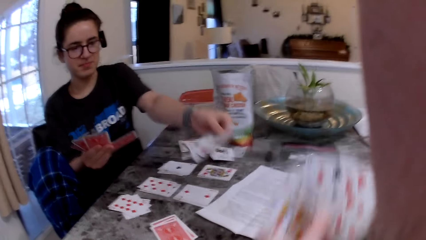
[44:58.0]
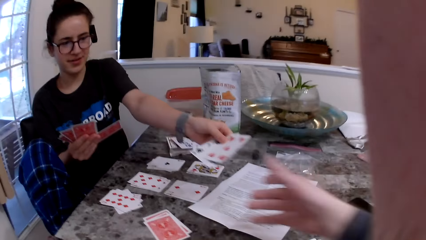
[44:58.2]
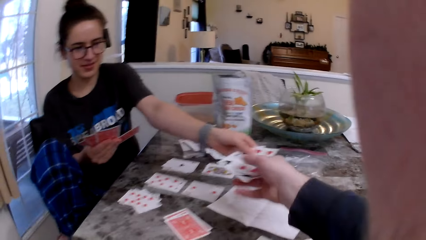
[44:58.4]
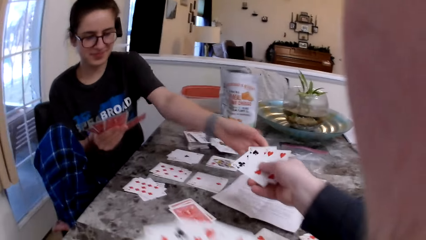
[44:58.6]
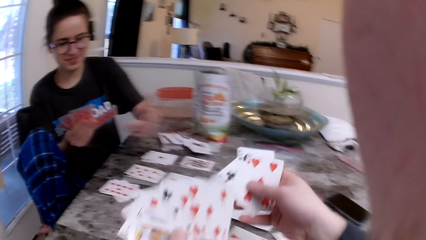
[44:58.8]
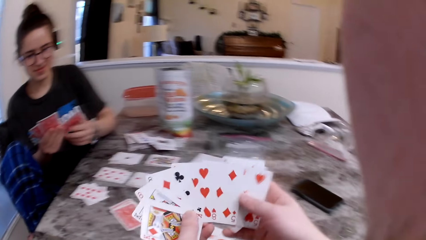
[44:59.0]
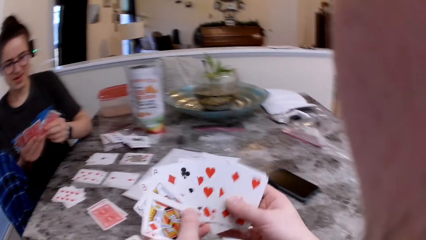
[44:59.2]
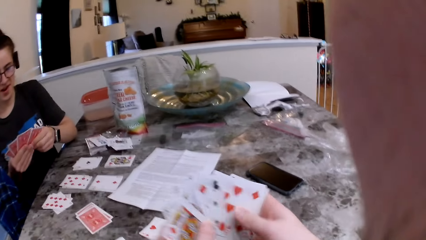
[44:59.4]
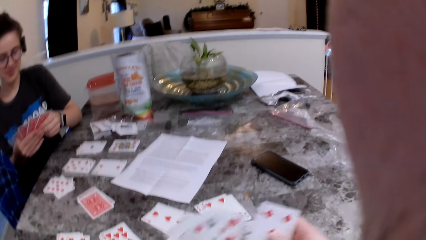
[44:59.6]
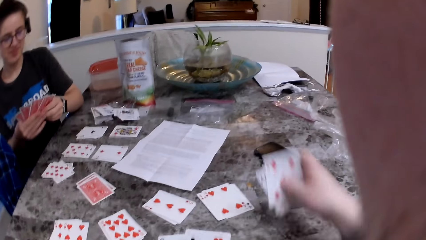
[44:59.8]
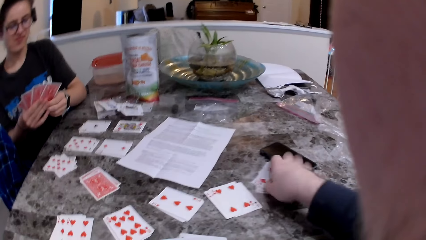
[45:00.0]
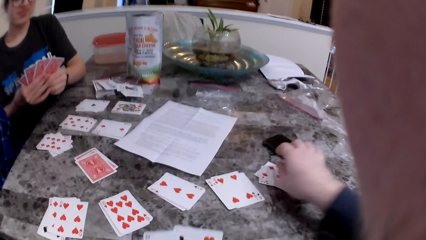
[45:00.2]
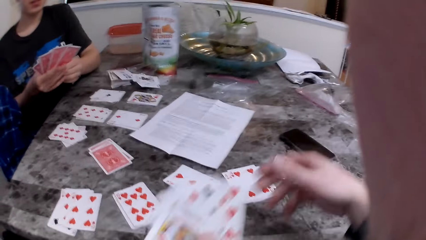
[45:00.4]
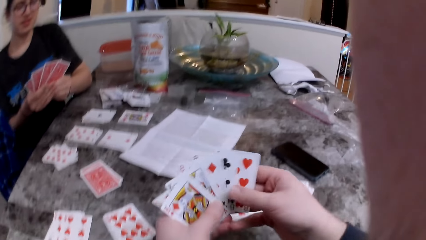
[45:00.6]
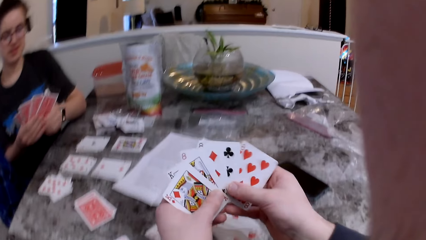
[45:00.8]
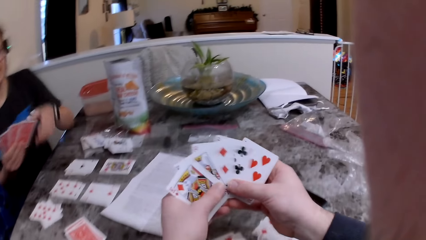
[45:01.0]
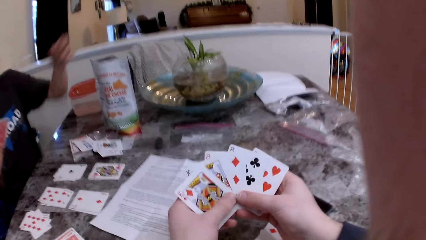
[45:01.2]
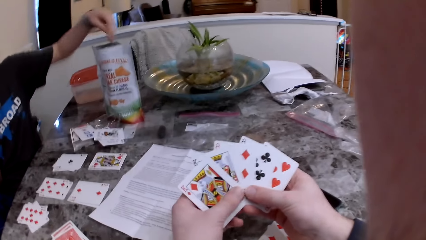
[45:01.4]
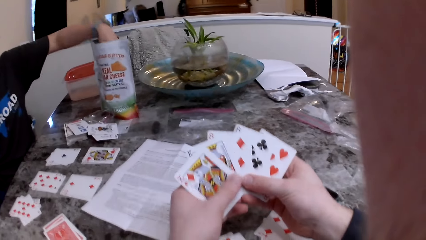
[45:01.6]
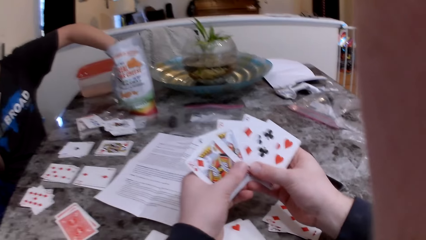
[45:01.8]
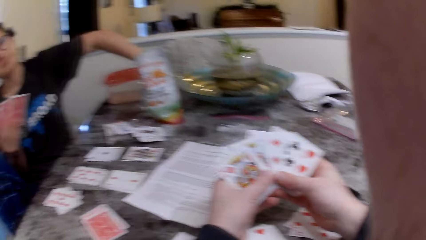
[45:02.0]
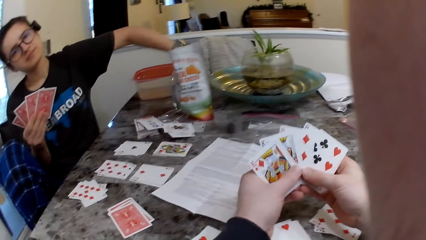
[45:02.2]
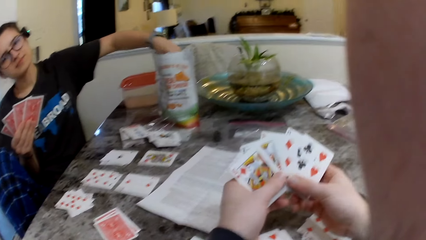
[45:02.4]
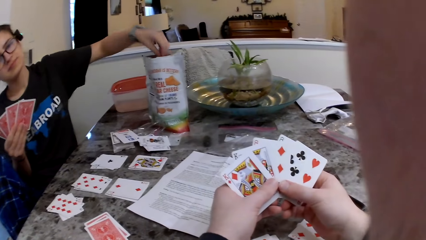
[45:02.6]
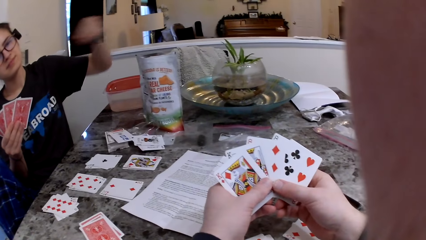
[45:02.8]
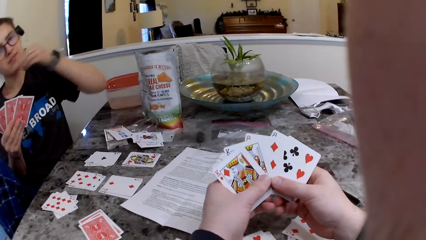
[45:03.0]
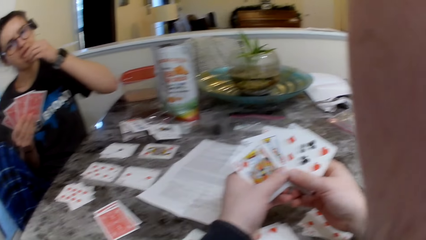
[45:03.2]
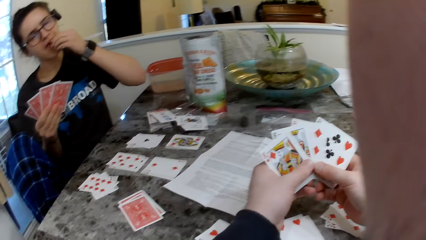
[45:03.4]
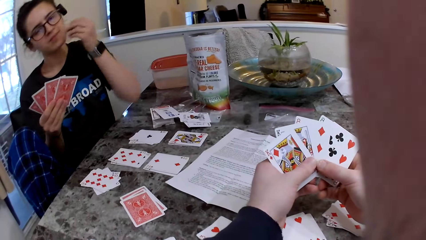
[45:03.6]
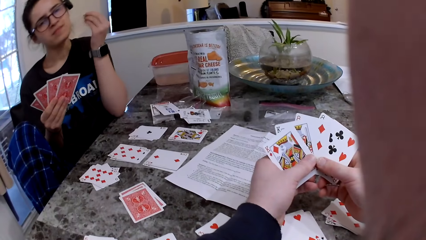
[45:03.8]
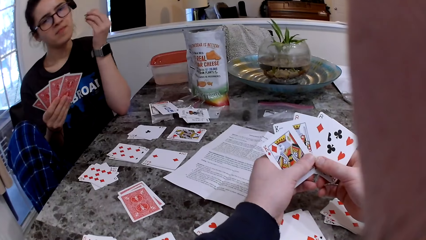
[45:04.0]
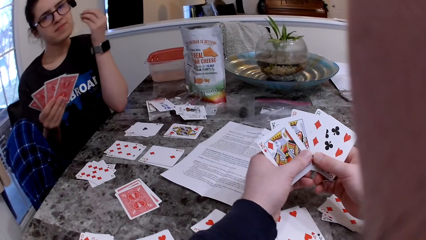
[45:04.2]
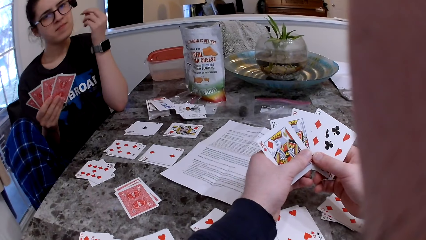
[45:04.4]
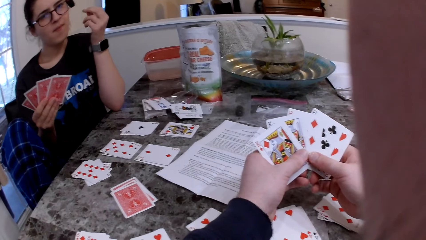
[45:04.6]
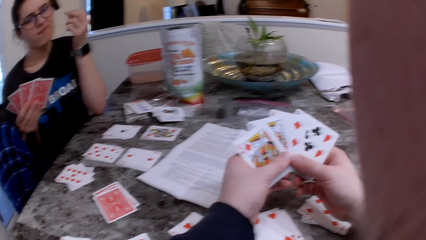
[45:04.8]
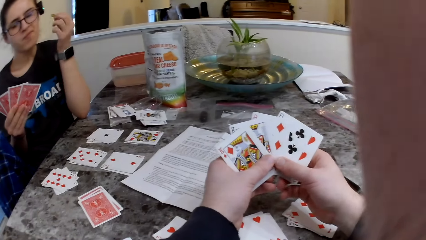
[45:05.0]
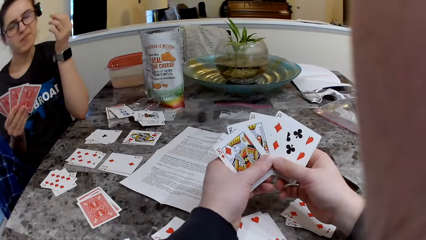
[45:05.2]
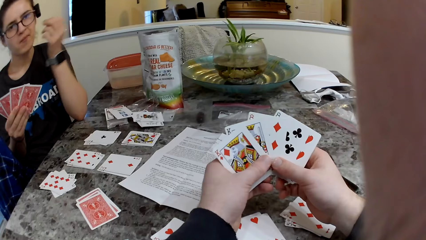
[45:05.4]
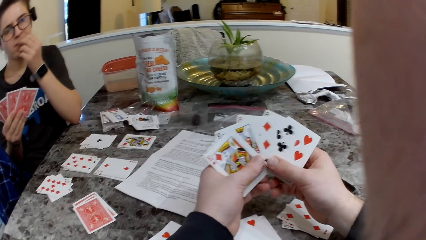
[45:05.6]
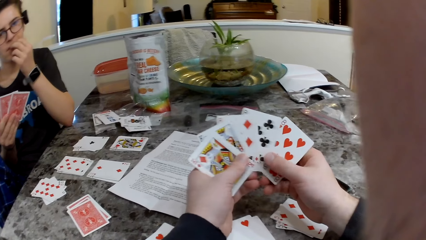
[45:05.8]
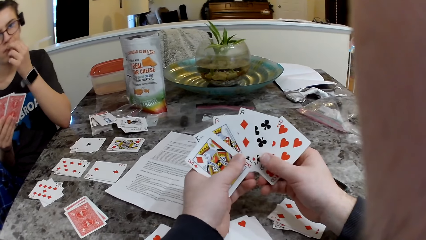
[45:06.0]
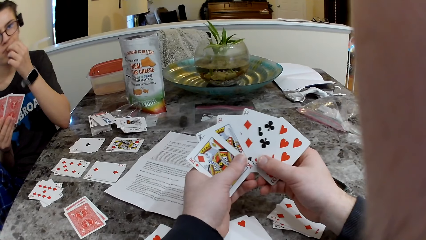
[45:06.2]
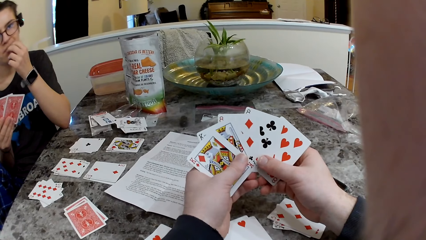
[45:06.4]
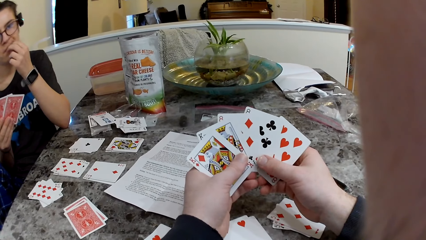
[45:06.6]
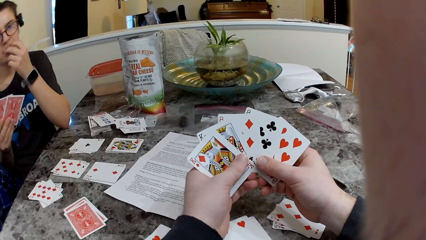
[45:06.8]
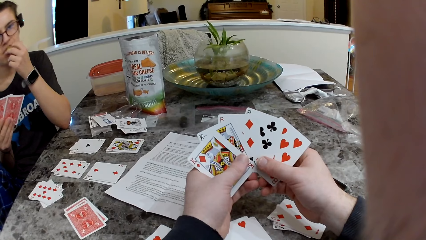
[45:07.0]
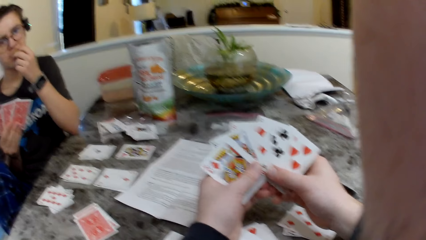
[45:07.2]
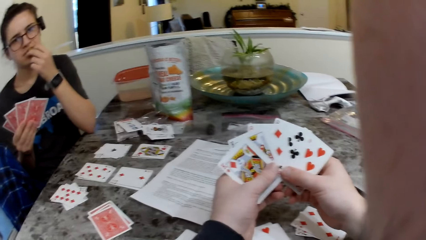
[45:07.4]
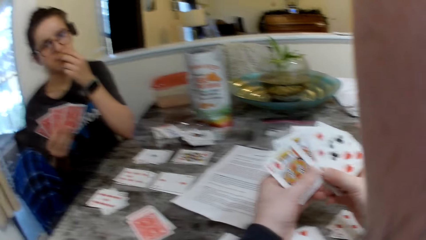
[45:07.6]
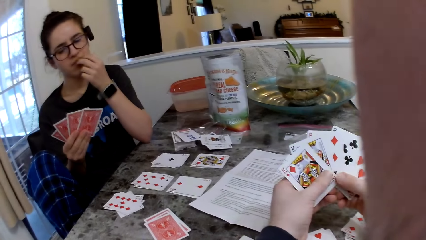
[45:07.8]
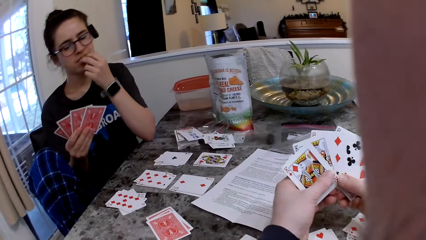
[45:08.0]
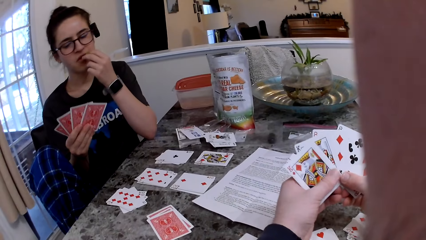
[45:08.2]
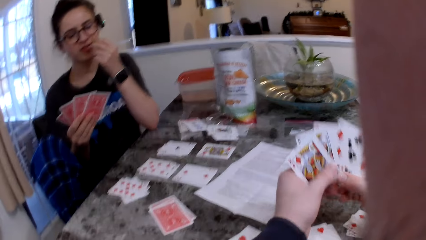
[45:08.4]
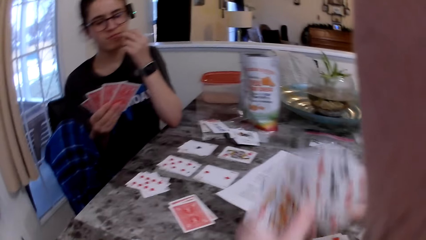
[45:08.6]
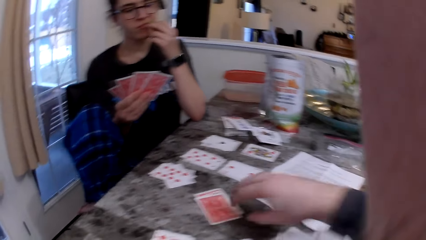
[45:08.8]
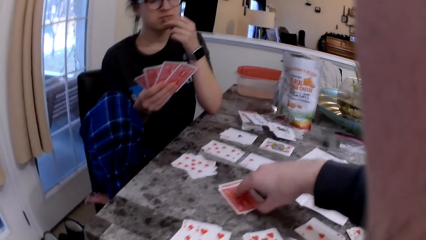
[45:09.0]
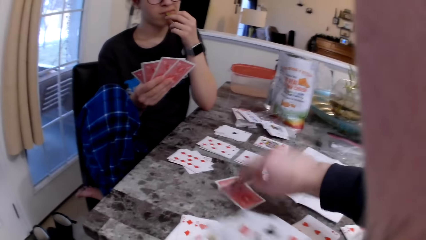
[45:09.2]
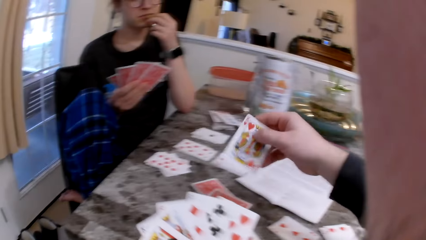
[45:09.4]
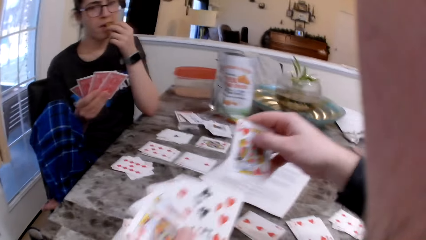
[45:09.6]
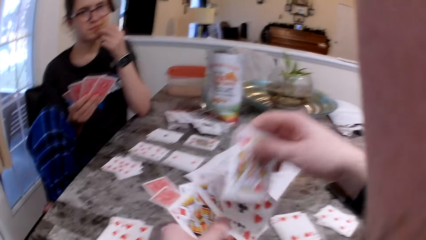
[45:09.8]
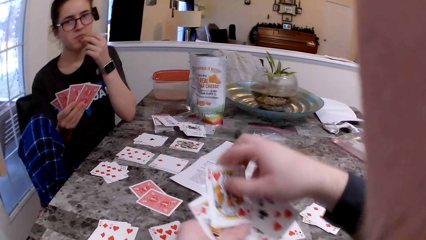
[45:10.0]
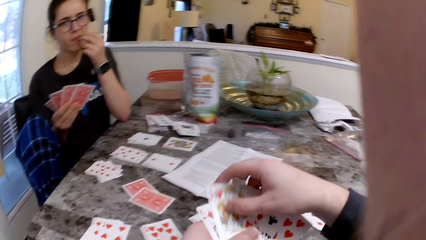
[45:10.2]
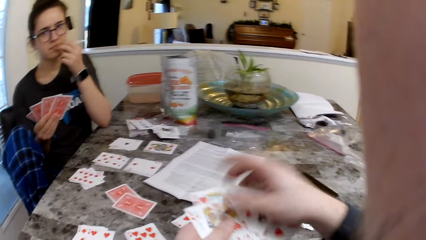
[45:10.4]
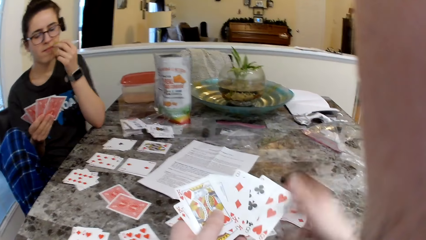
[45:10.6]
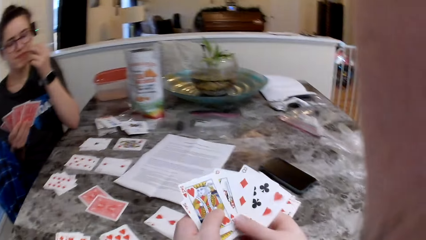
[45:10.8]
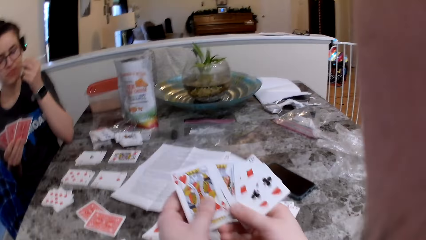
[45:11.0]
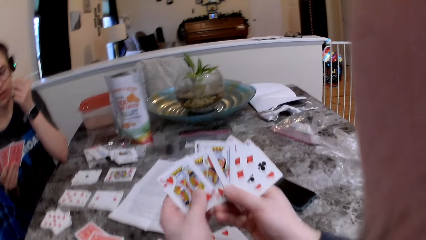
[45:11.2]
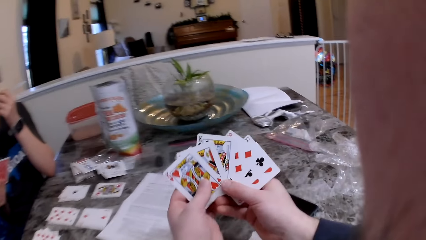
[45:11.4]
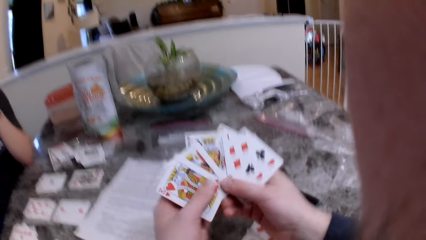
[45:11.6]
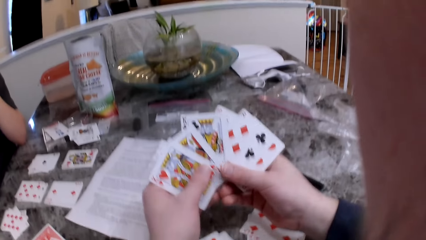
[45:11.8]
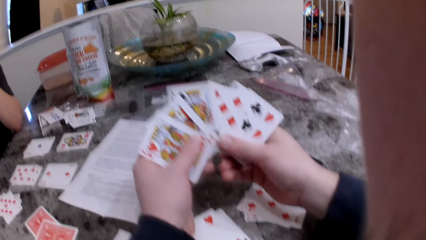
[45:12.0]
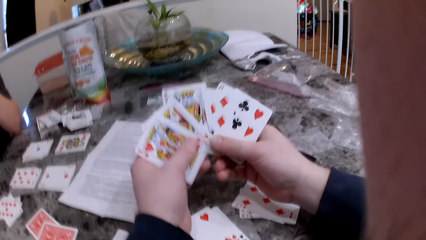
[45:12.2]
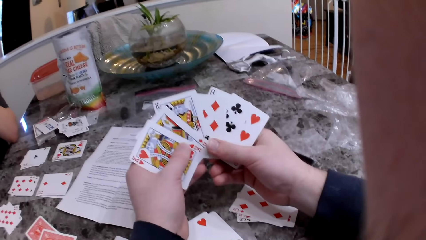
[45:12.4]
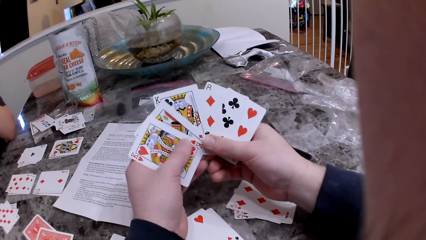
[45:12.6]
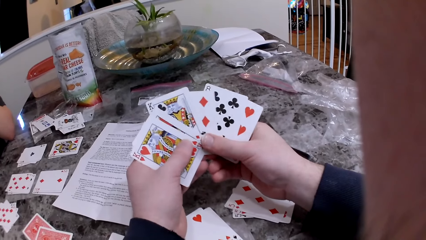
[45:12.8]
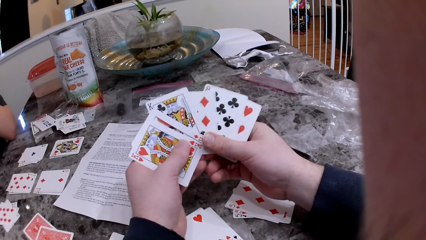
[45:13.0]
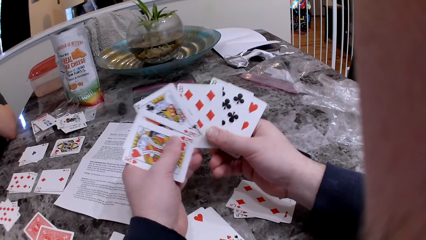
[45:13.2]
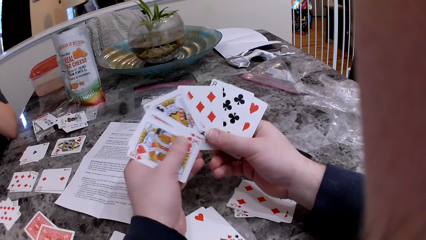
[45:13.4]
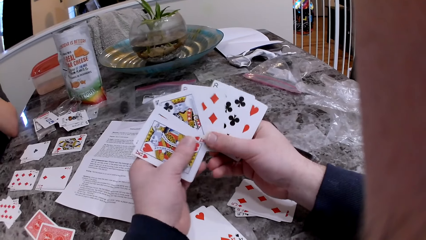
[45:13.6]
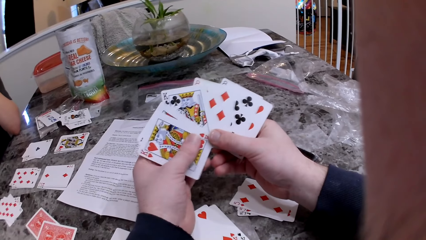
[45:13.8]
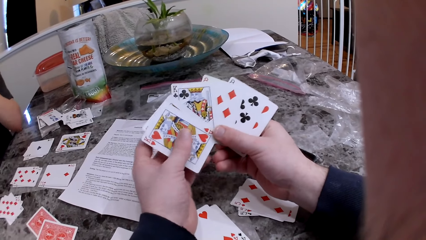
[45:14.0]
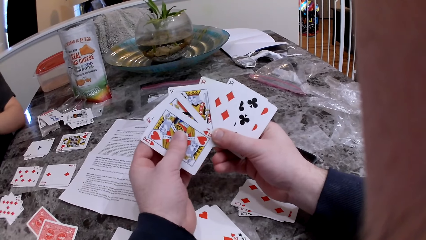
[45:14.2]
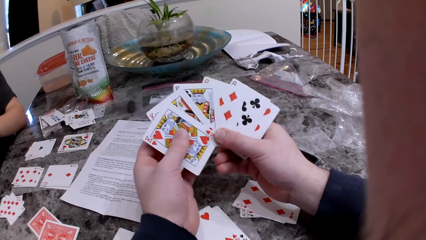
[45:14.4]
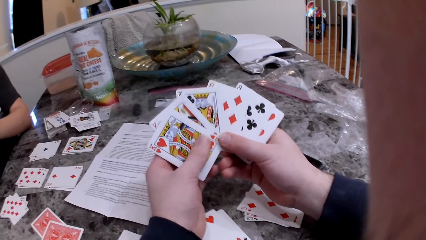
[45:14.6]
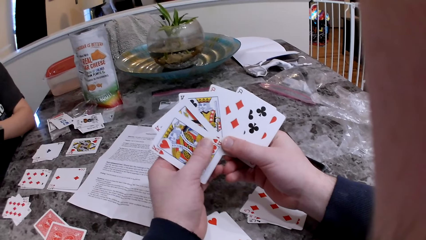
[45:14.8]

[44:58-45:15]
The woman passes the cards to the camera wearer. The camera wearer takes the cards from the woman. He puts the cards on the table. The woman takes a cheese snack from a pack on the table with her left hand. The camera wearer checks the cards. The woman puts the snack in her mouth and eats the cheese snack. The camera wearer picks up a card on the table with his right hand. He checks the cards.
